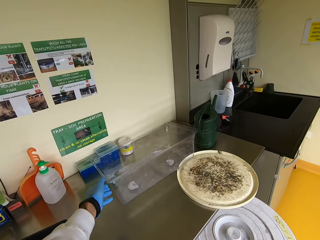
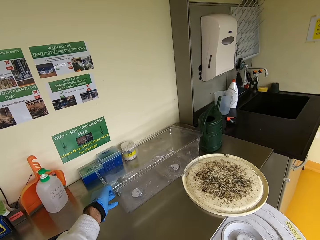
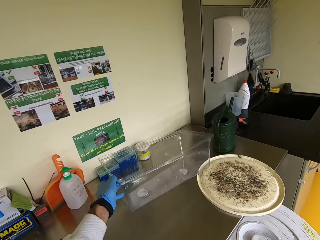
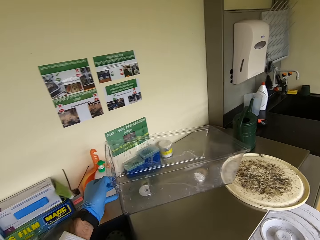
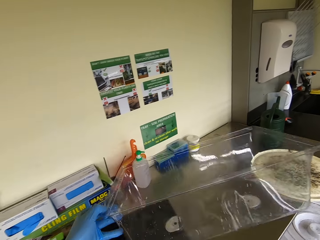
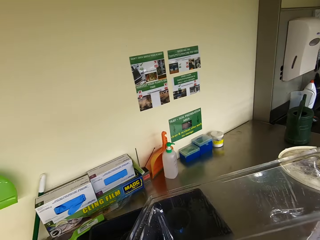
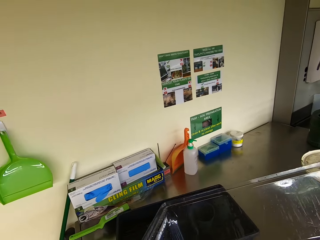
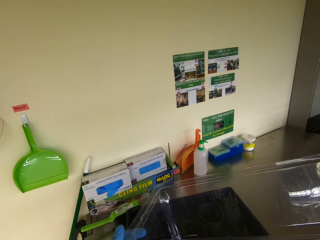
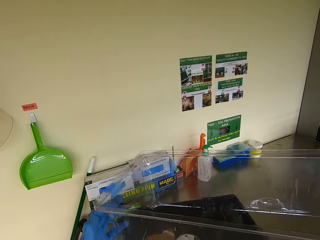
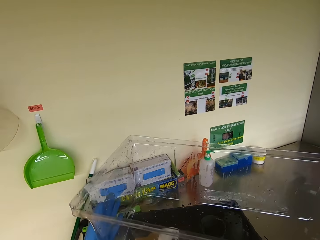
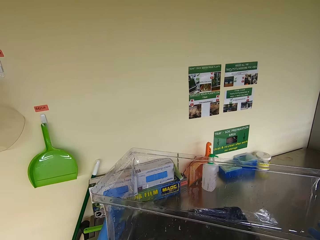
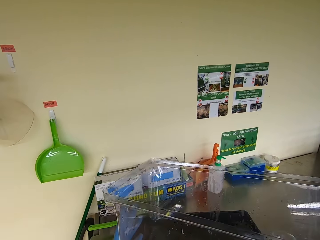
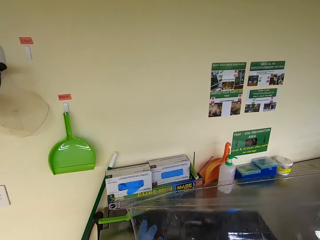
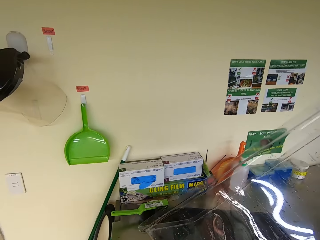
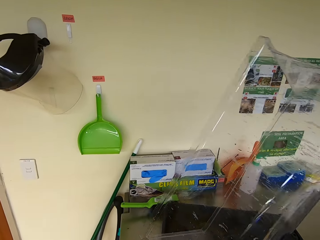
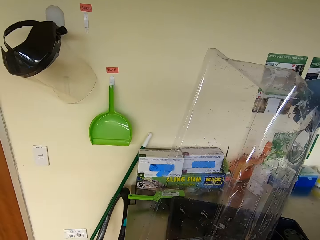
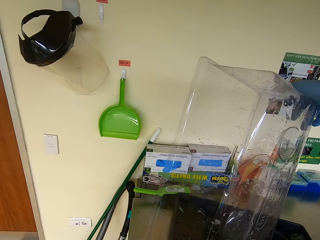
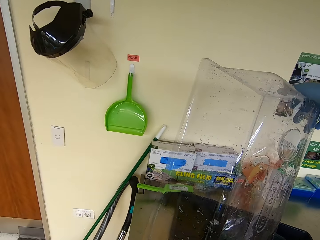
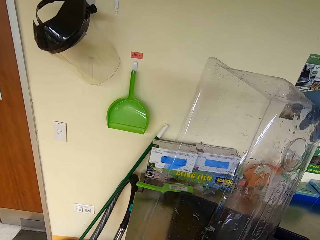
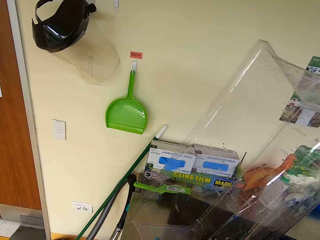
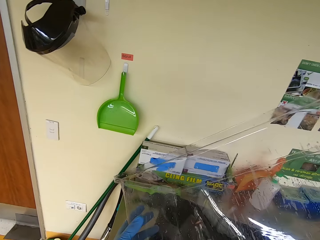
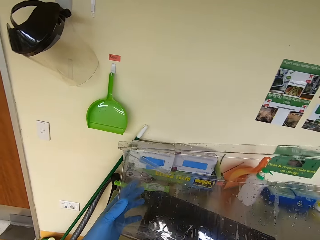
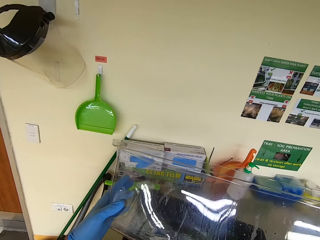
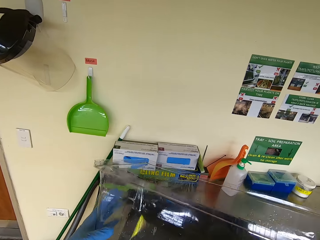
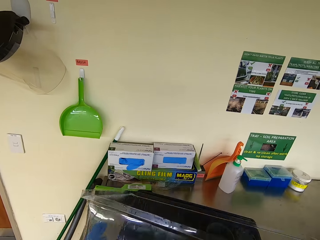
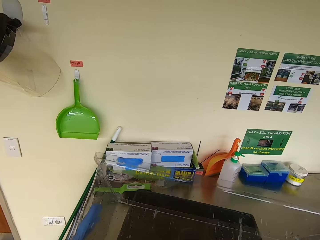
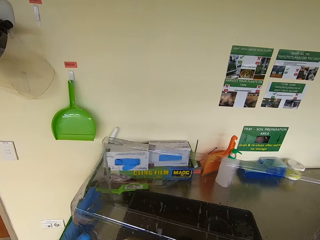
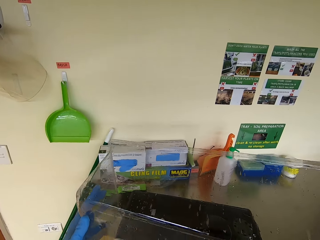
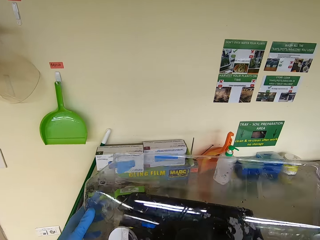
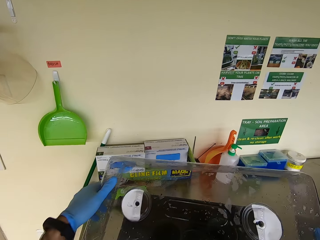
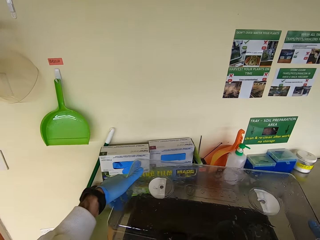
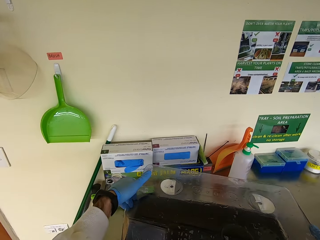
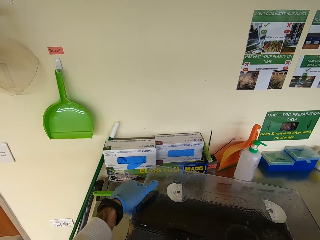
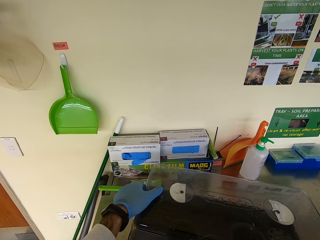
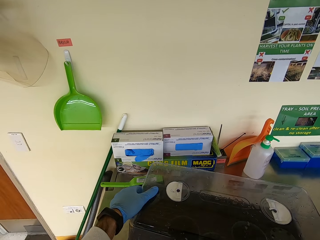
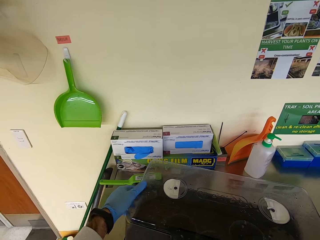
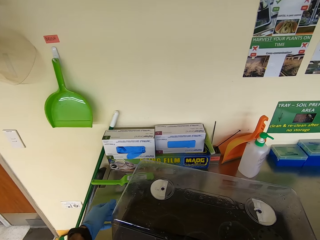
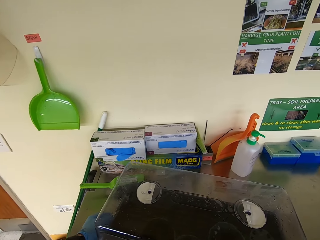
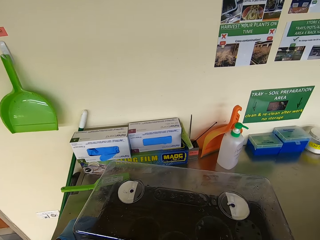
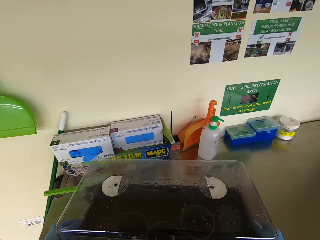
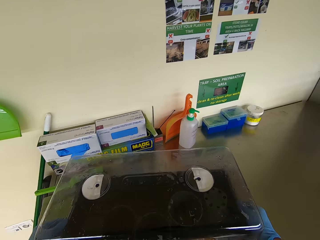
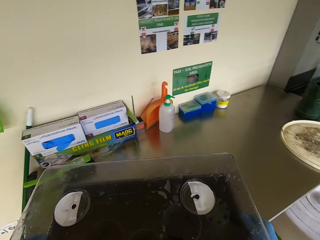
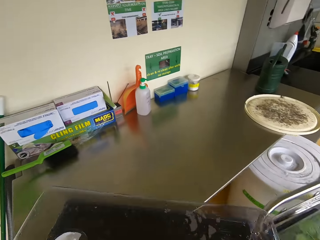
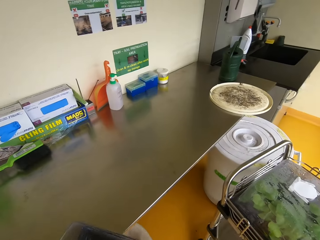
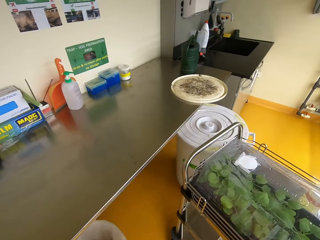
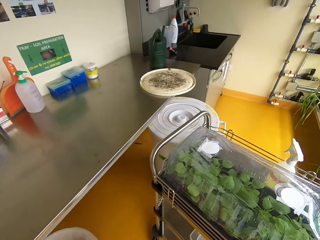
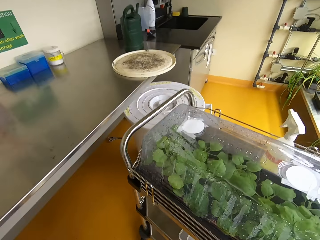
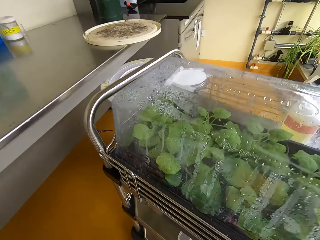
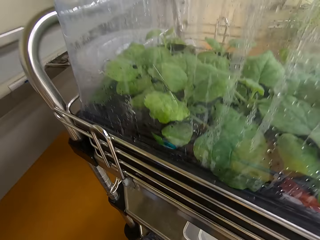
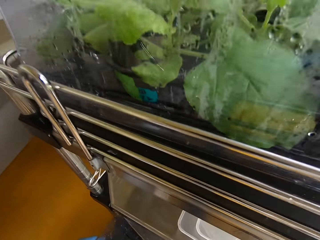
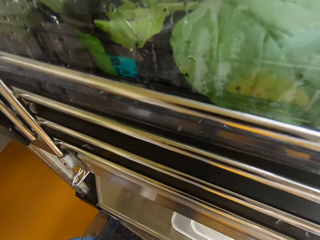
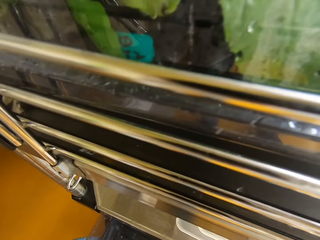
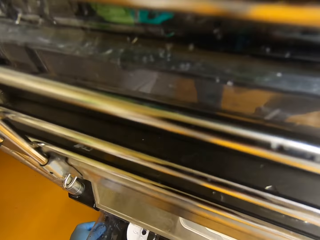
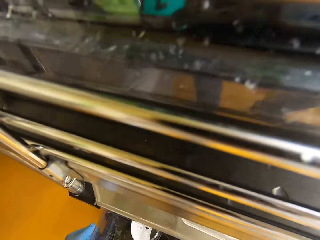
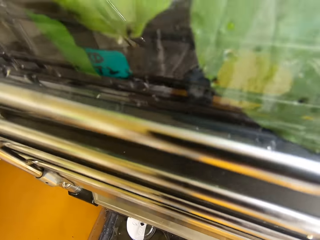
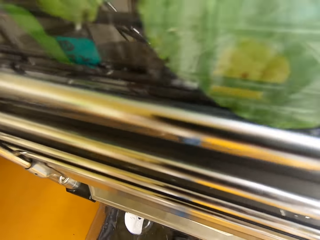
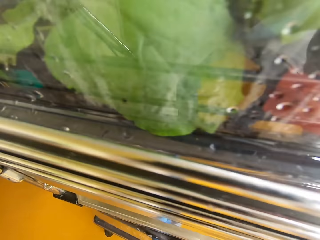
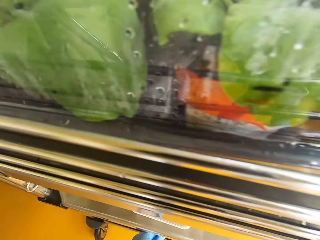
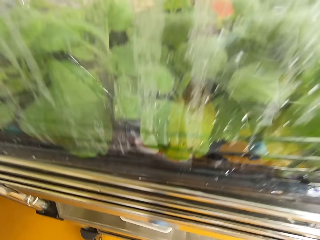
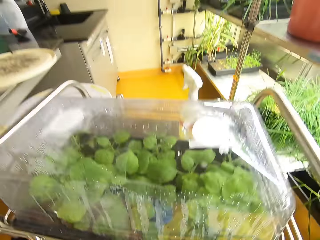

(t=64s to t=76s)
The camera wearer picks up a plastic lid or container. They cover a tray with the container. They lift the tray or container. They put the container on the trolley shelf.

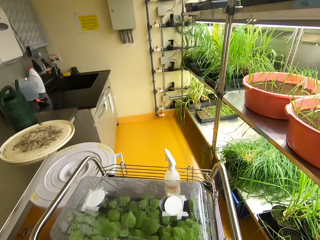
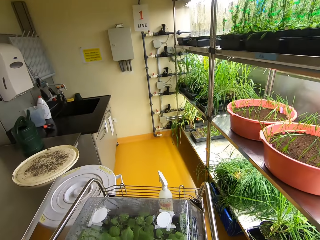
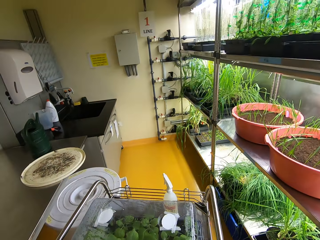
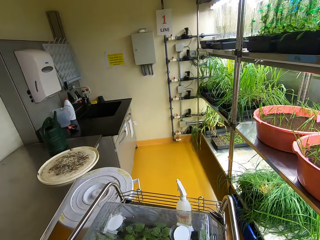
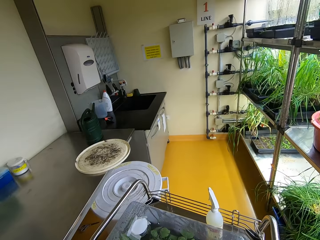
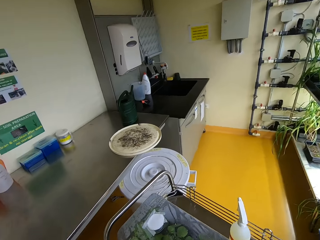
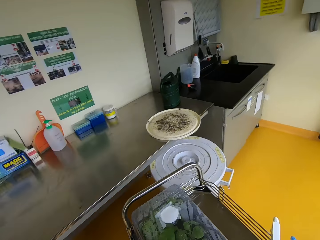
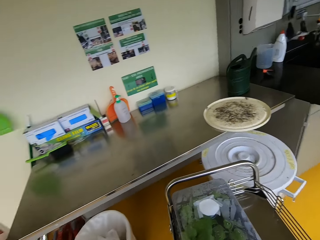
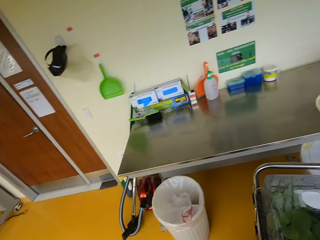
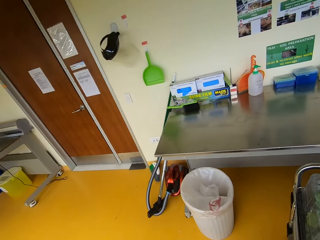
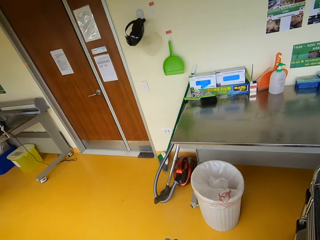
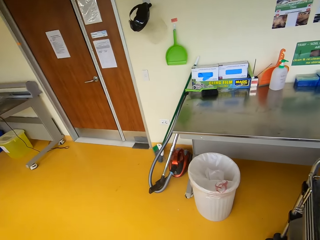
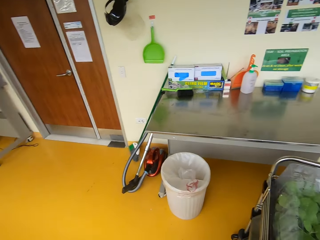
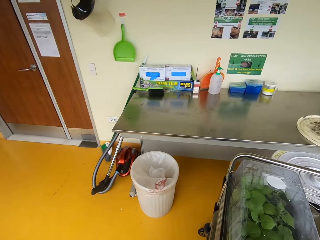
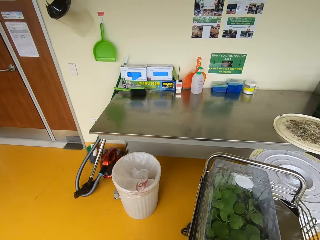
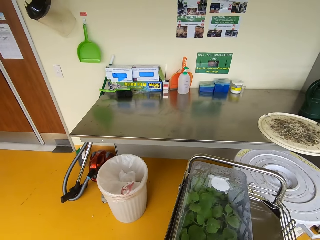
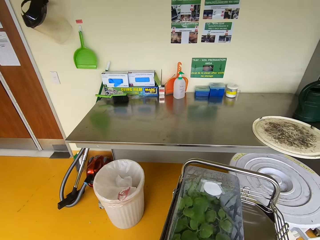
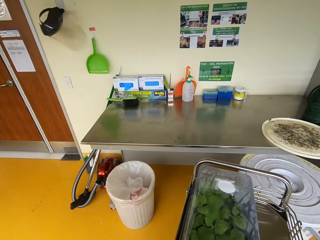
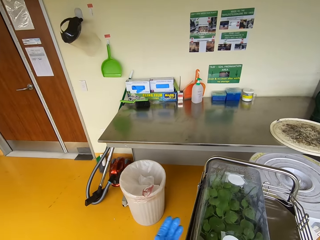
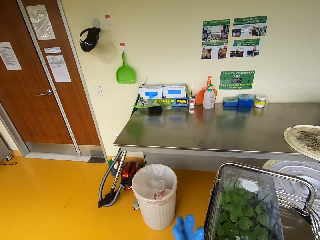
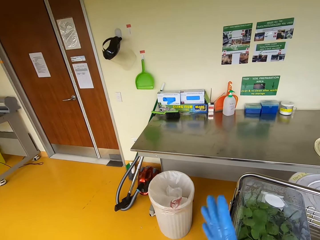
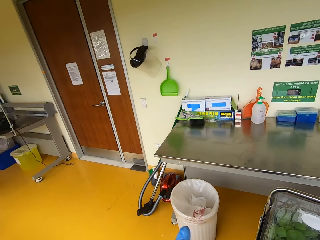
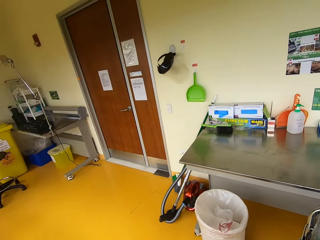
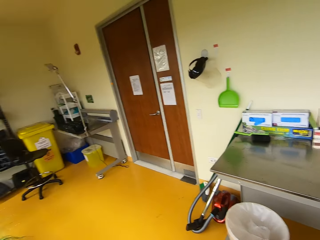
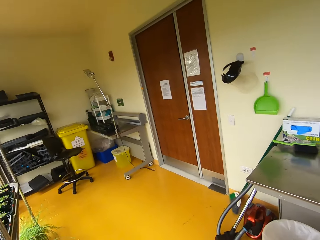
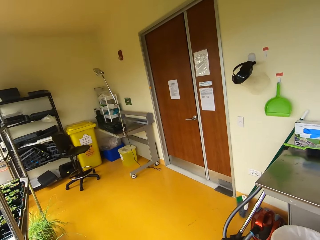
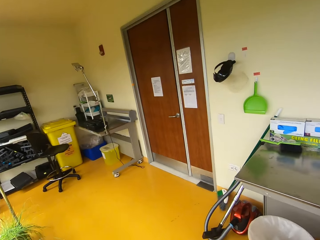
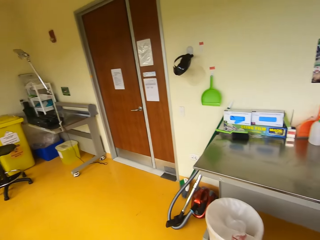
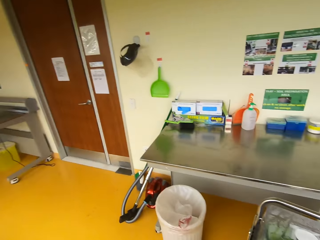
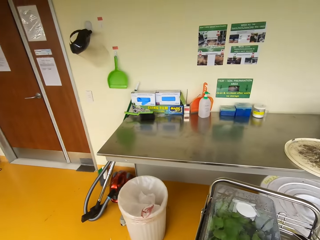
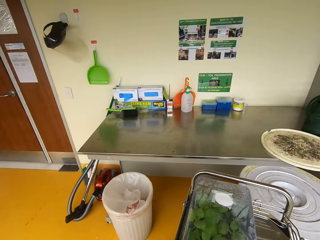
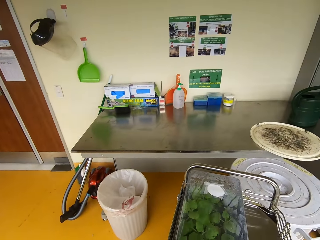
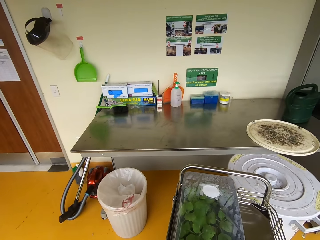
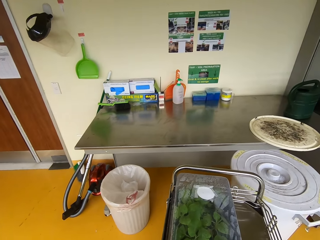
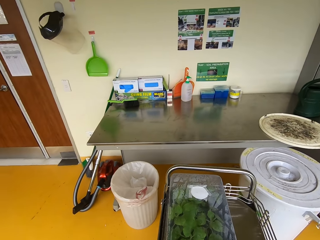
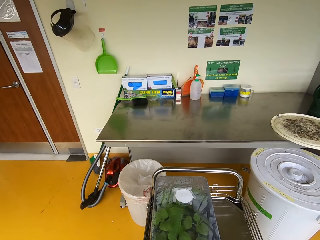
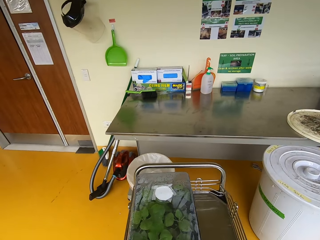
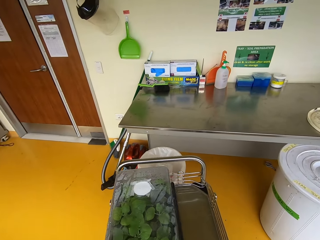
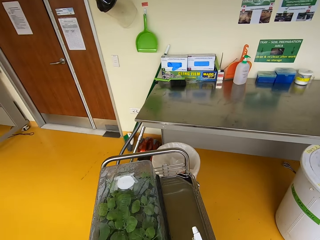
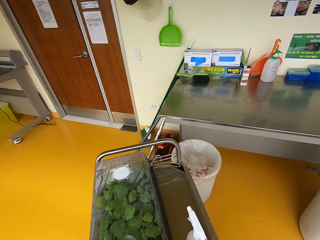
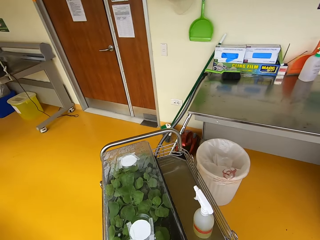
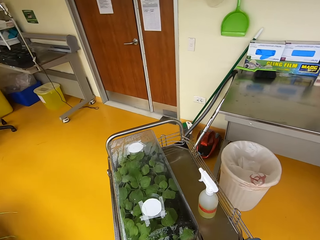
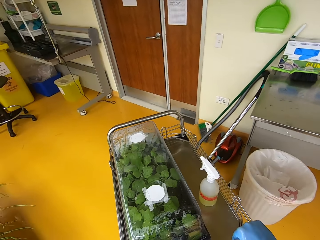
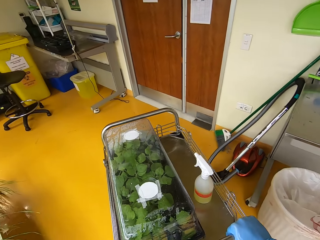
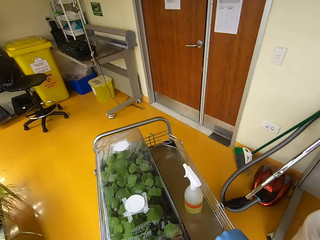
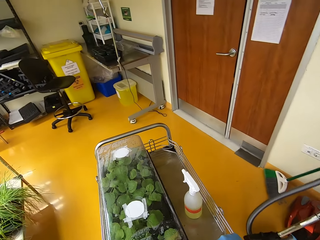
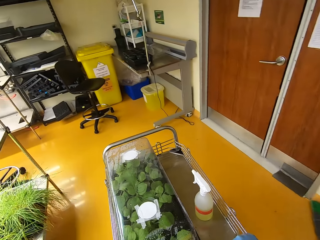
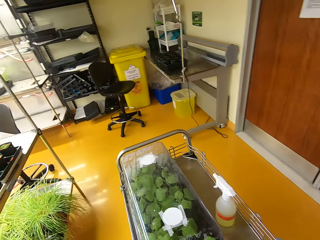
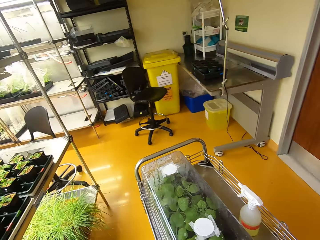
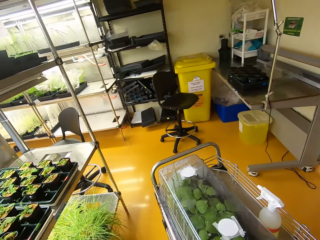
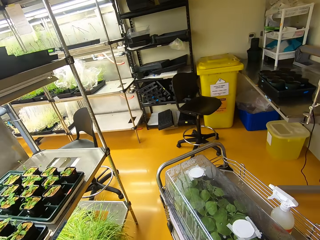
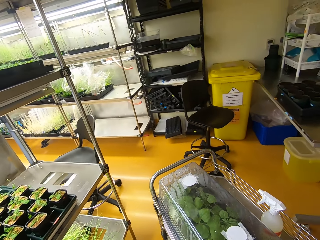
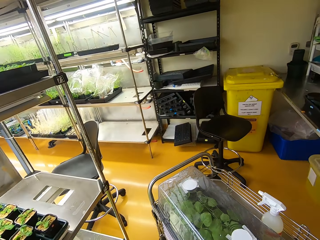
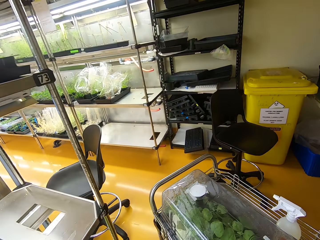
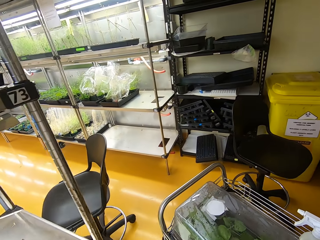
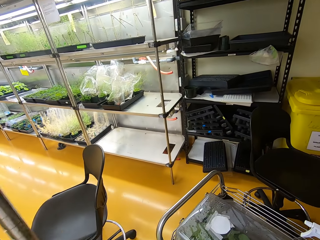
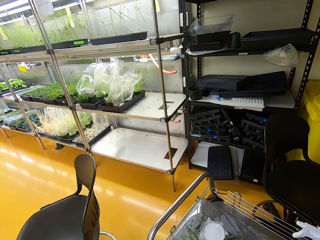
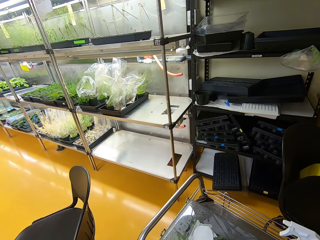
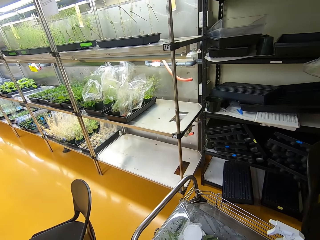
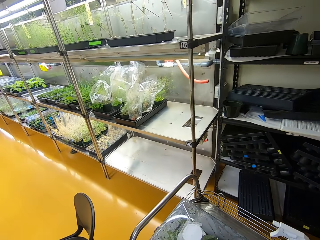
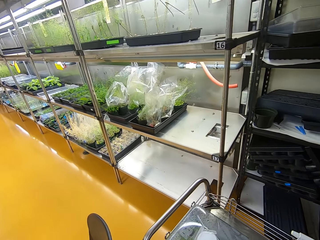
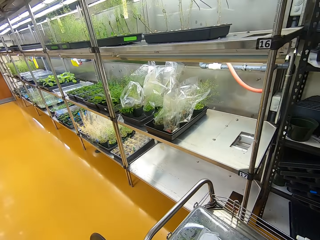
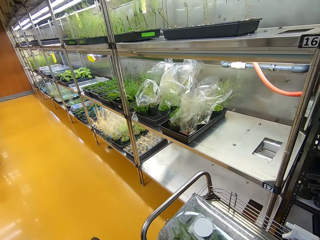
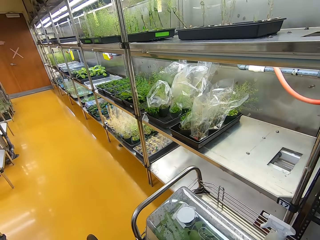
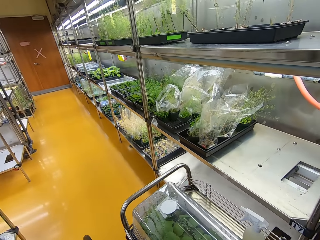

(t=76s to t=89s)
The camera wearer looks around. They shake their hand. They rub their hands. They push the trolley.
